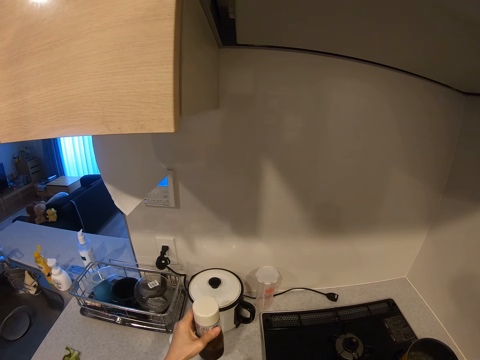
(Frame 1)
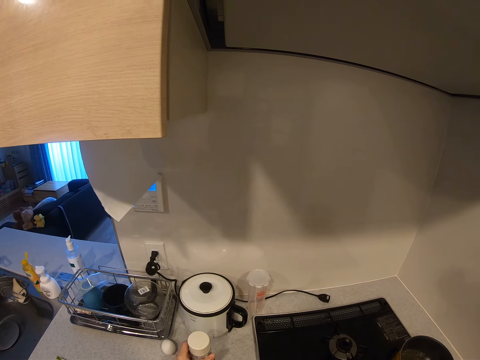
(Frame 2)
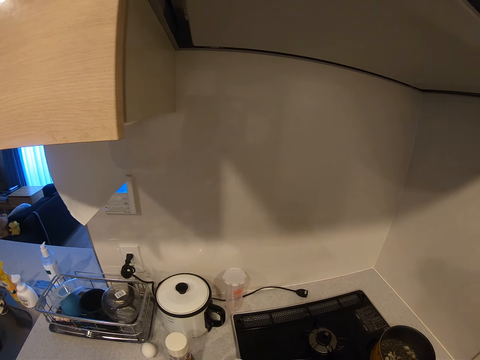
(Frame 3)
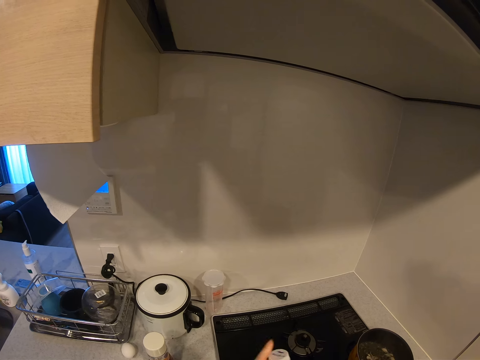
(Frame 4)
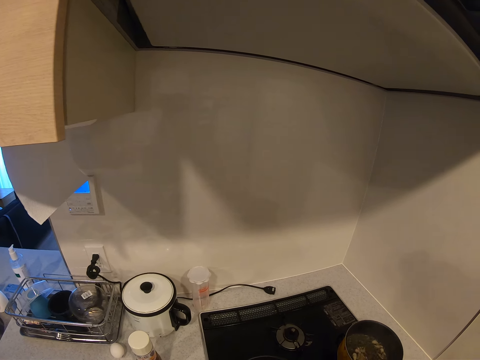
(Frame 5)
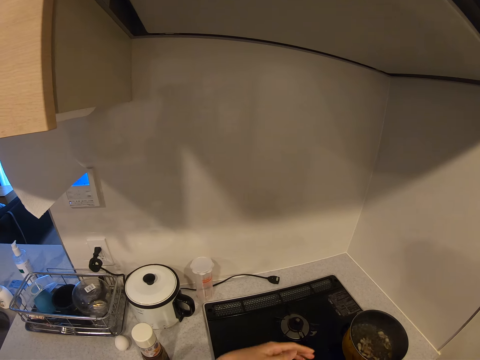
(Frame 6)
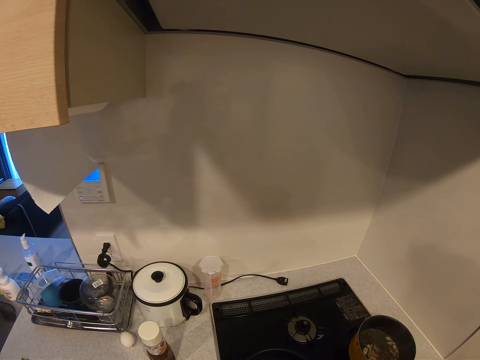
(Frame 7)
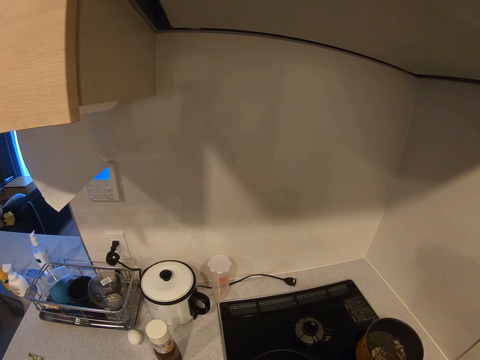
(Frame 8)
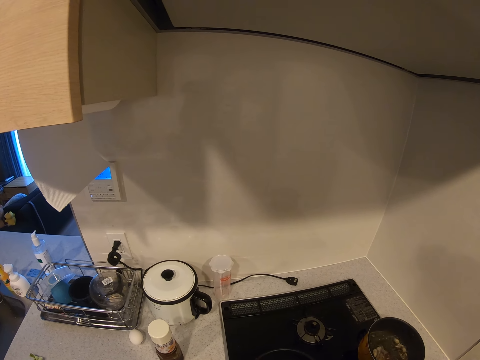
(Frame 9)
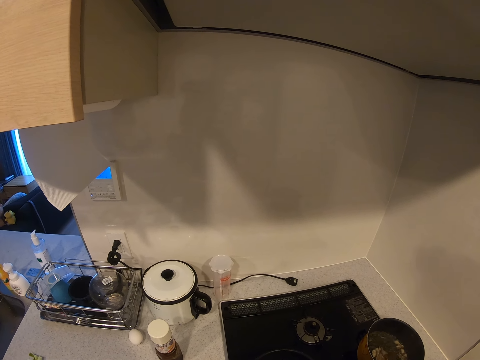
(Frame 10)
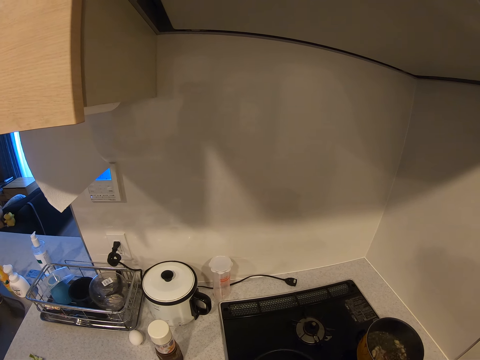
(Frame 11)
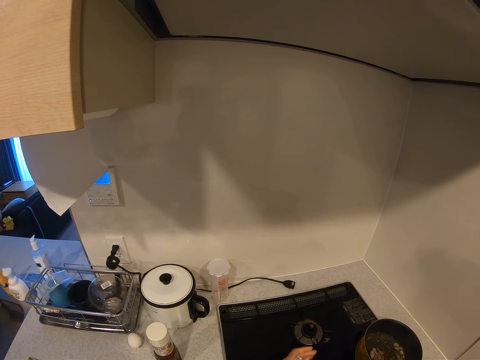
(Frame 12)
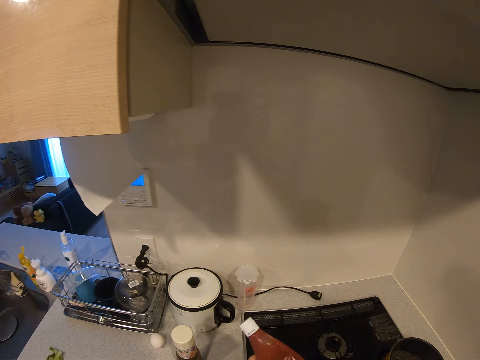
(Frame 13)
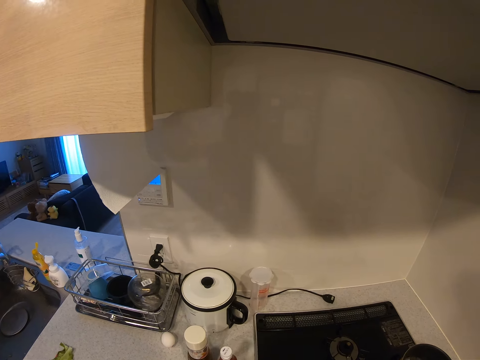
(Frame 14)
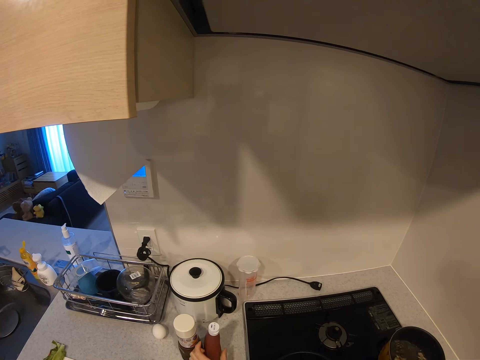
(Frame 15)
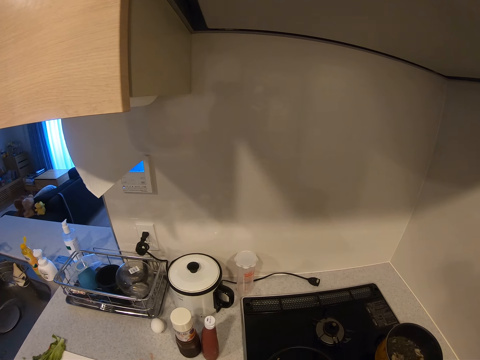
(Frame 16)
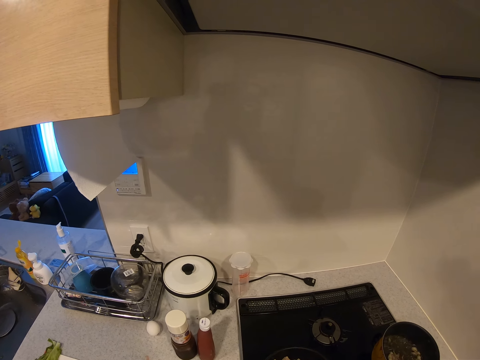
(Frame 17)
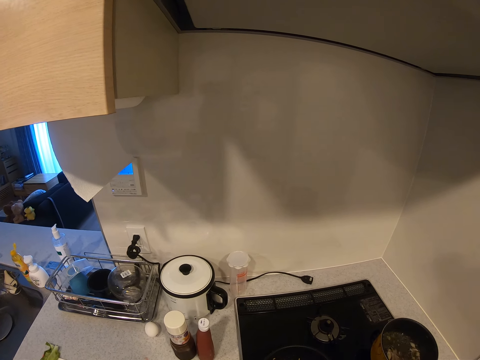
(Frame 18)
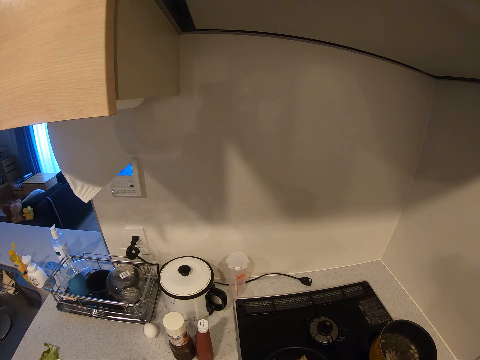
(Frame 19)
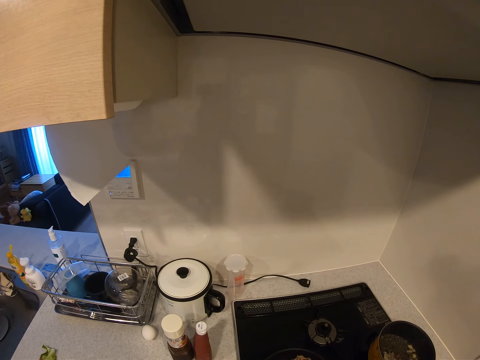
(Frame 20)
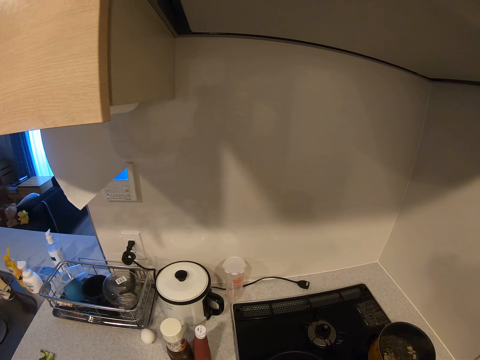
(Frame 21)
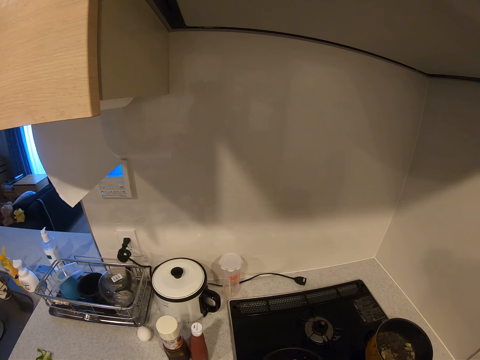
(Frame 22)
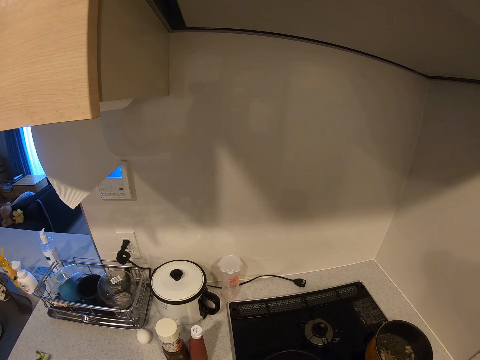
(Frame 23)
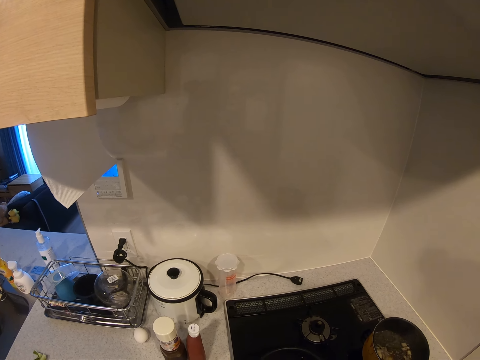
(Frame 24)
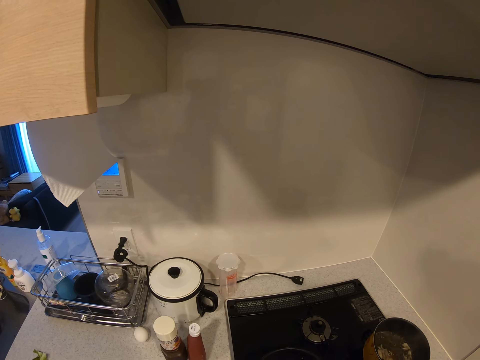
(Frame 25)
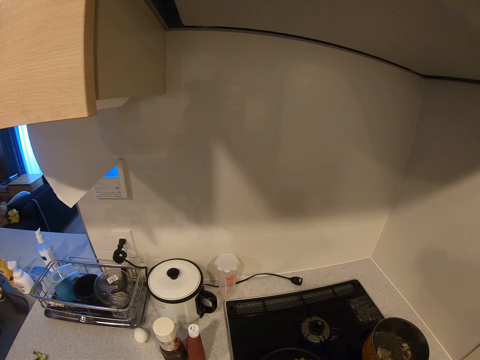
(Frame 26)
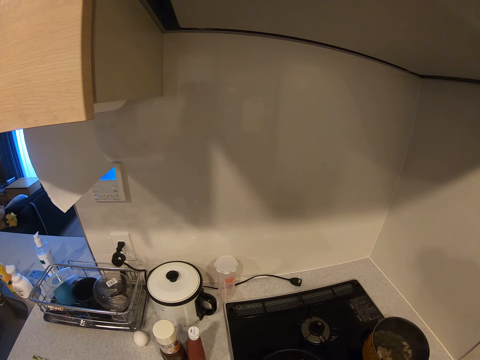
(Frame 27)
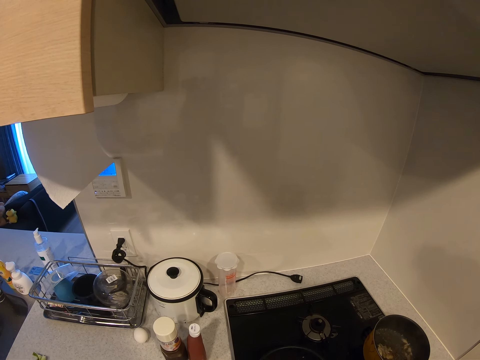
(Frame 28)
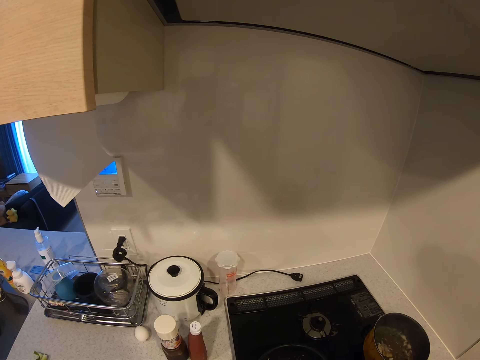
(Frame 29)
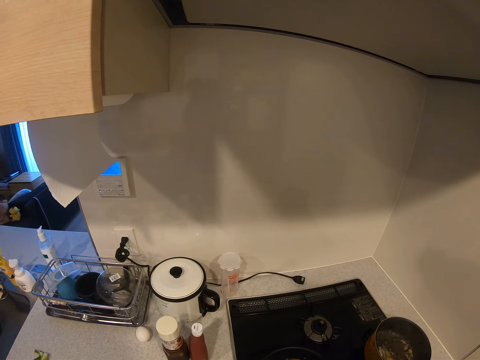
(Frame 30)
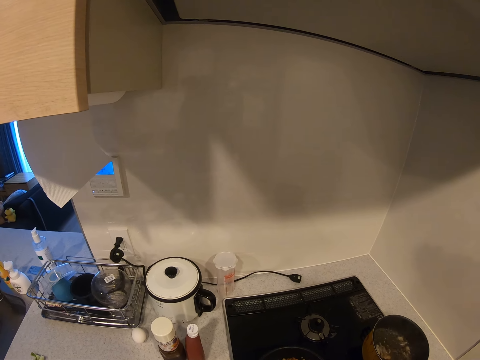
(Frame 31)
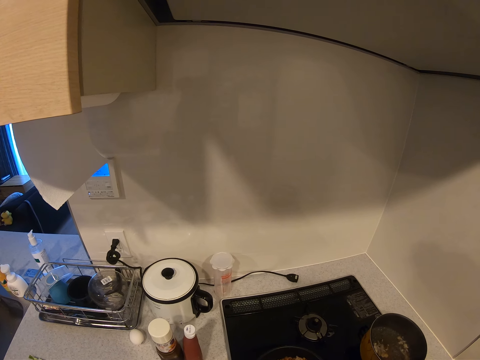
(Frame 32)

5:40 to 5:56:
The camera wearer drops the bottle on the kitchen worktop. They drop the bottle of ketchup on the kitchen worktop. They stir the sauce.

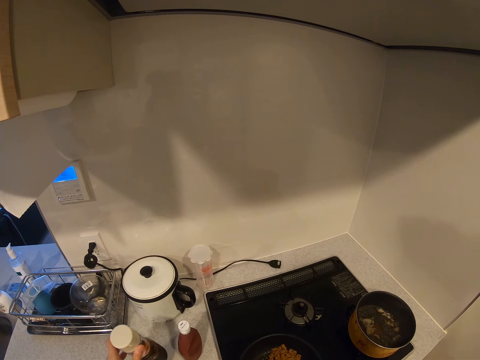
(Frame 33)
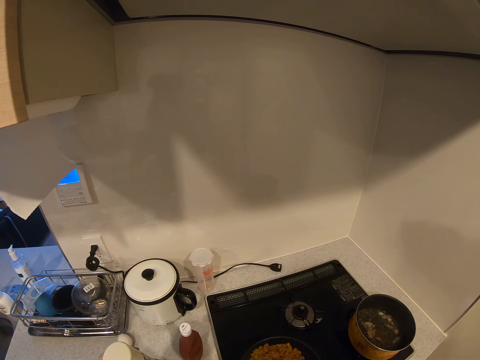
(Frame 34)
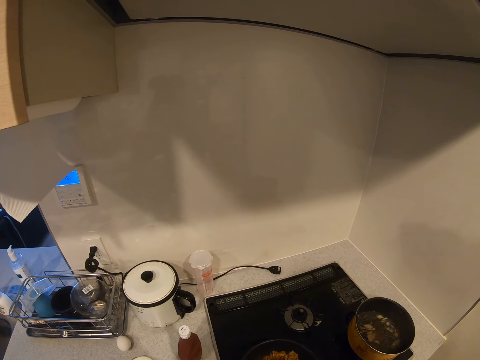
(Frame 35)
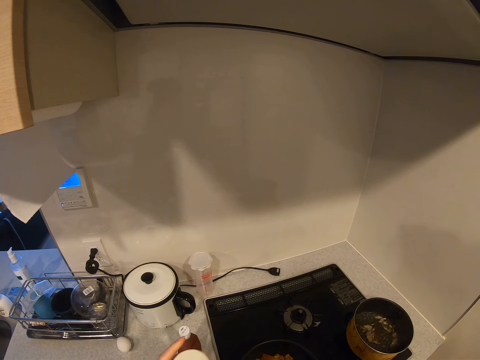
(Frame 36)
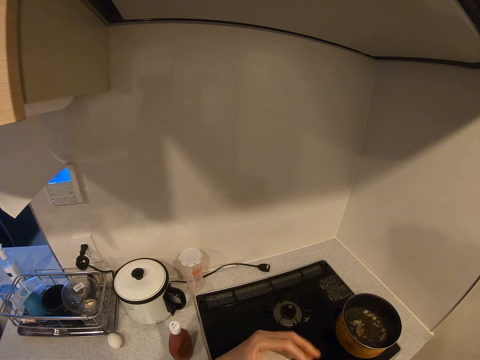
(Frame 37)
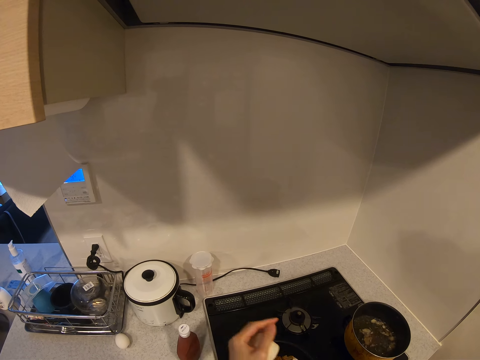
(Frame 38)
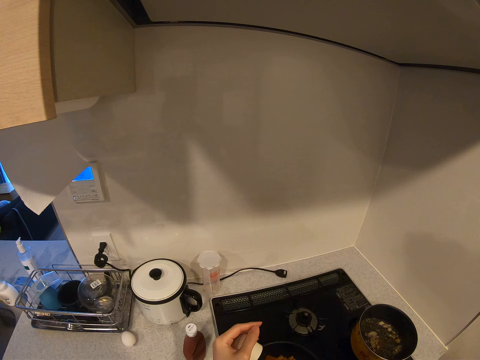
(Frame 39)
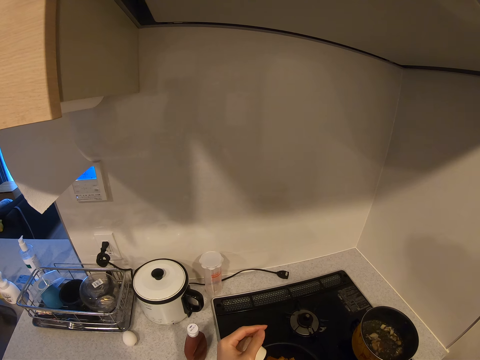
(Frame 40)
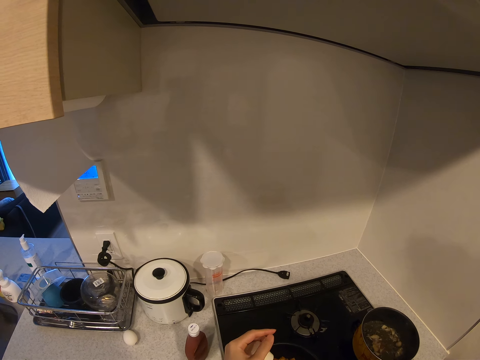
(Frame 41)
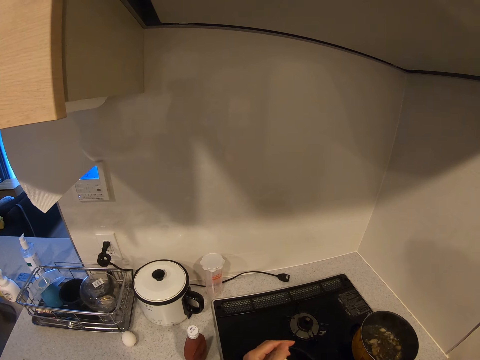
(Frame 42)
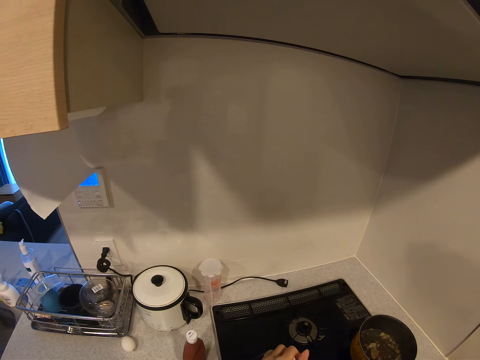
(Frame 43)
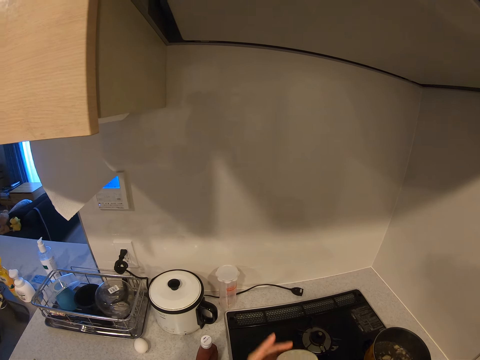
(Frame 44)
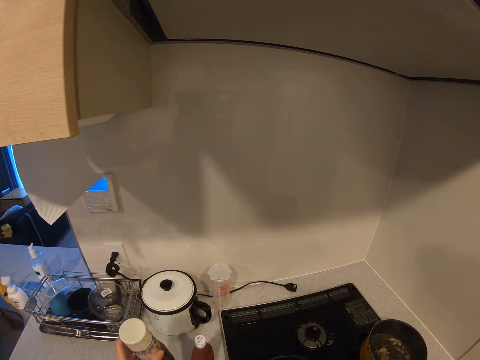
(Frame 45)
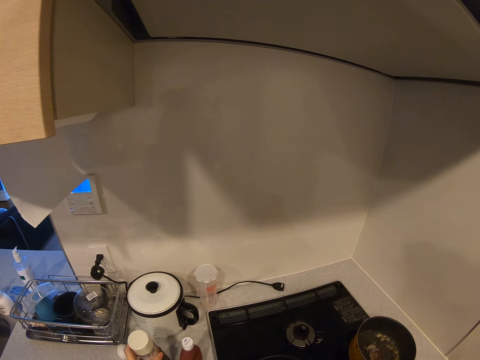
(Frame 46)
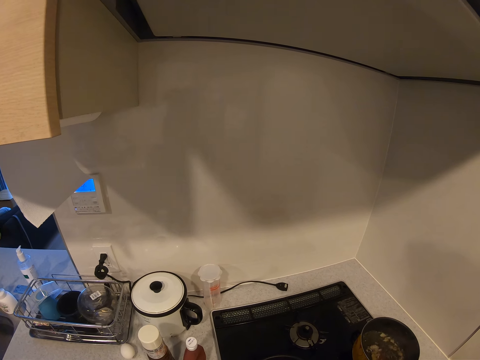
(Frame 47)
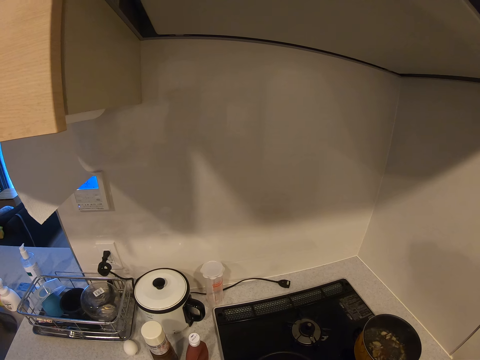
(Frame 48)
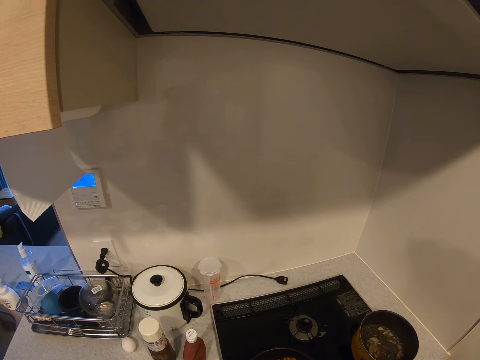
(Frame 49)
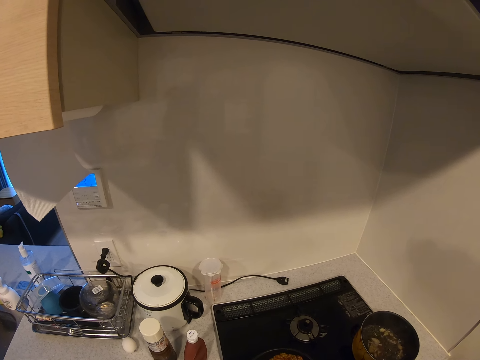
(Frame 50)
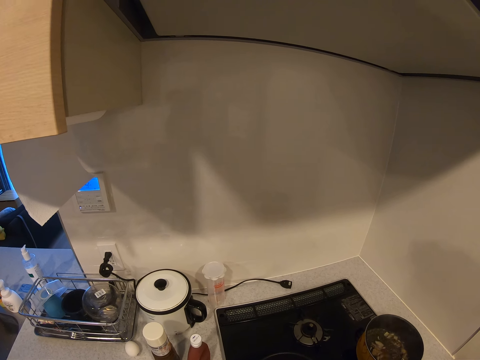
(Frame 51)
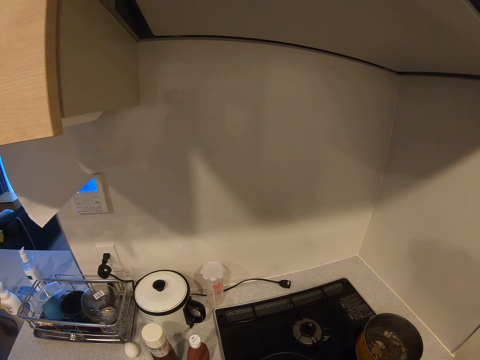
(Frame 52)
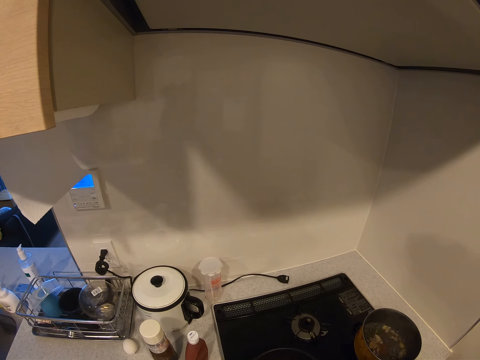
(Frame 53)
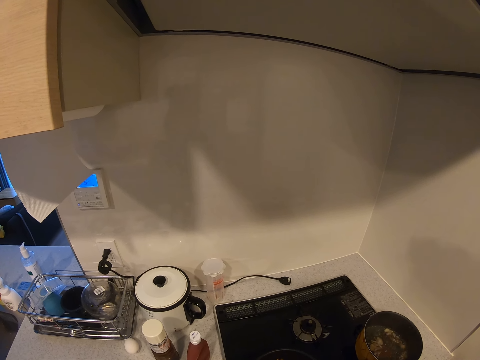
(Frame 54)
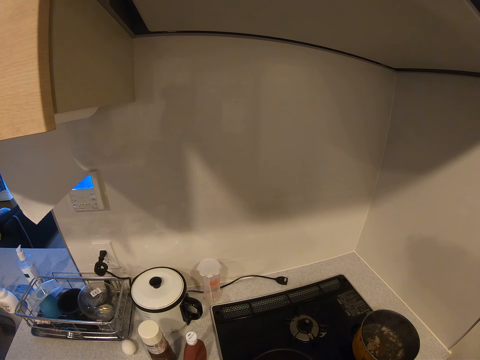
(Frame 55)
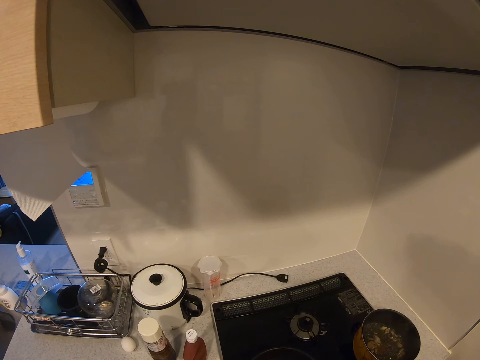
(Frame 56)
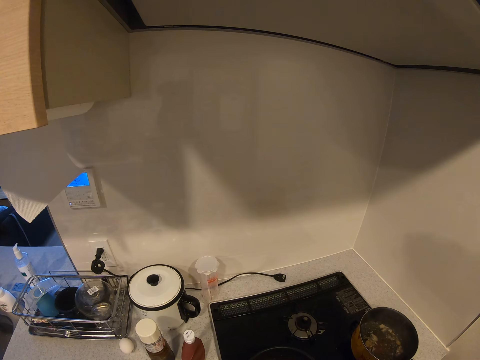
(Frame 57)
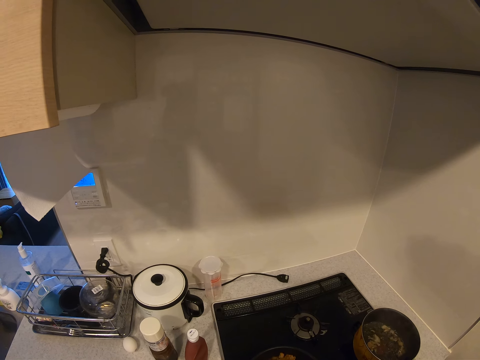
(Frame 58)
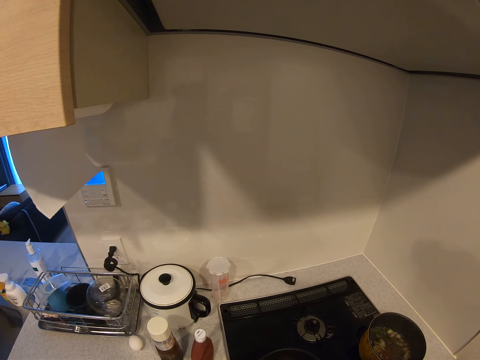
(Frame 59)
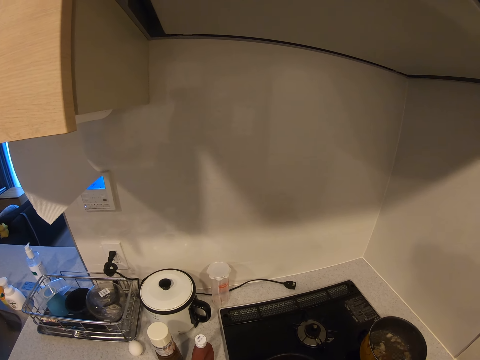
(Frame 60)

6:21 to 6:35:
The camera wearer picks up the bottle from the kitchen worktop. They open the bottle and pour something in the pan. They close something. They drop the bottle on the kitchen worktop. They stir the sauce.
